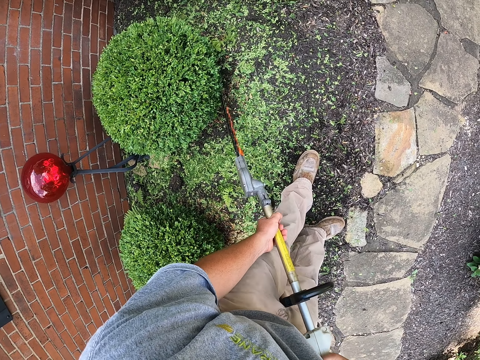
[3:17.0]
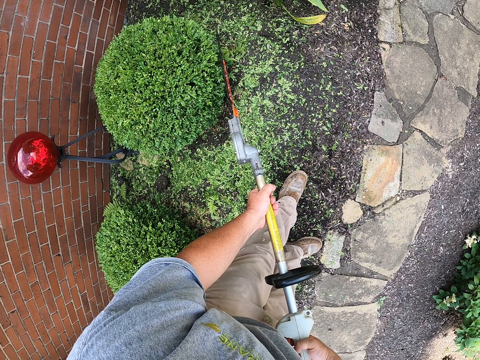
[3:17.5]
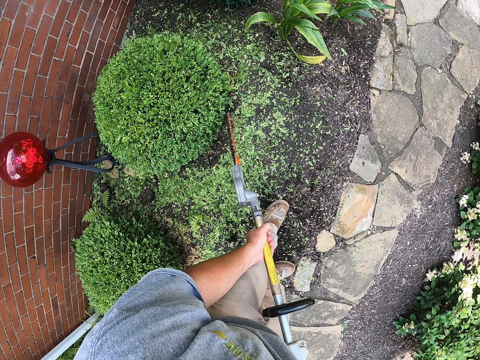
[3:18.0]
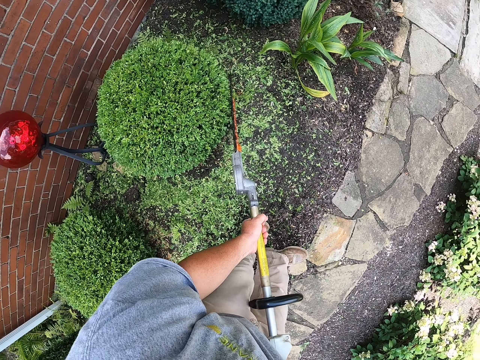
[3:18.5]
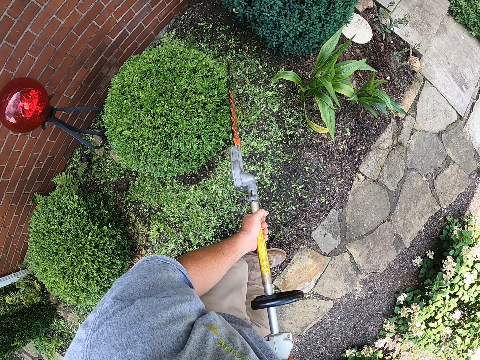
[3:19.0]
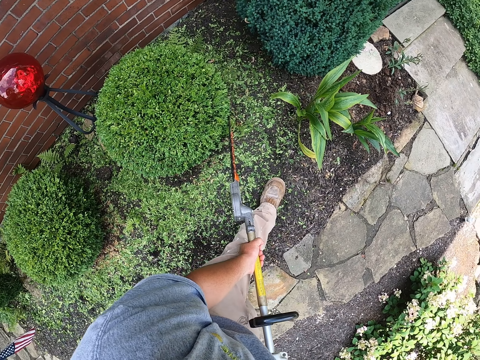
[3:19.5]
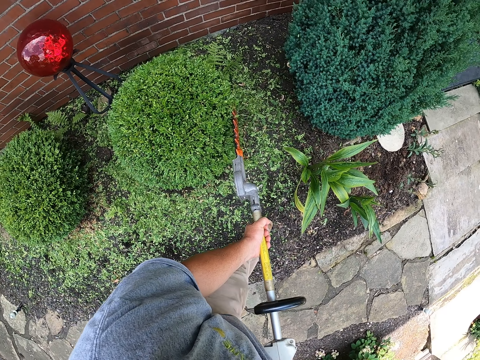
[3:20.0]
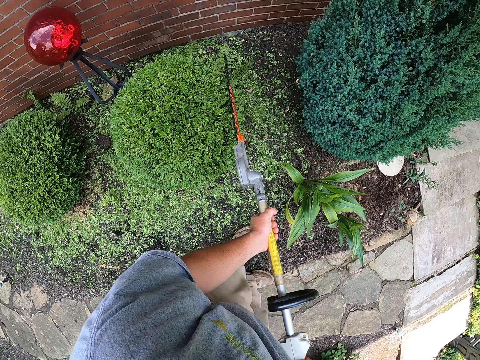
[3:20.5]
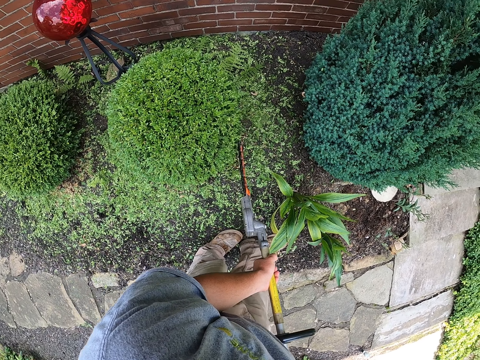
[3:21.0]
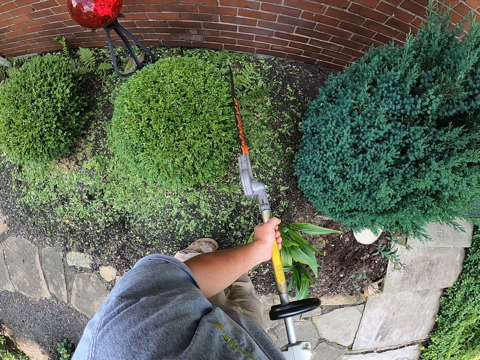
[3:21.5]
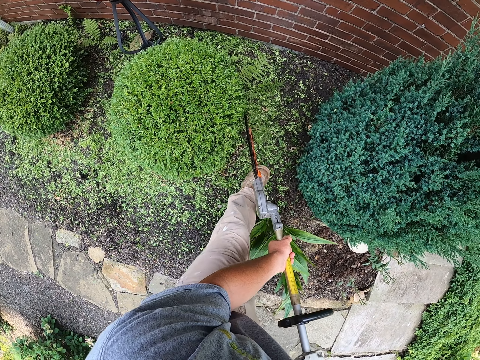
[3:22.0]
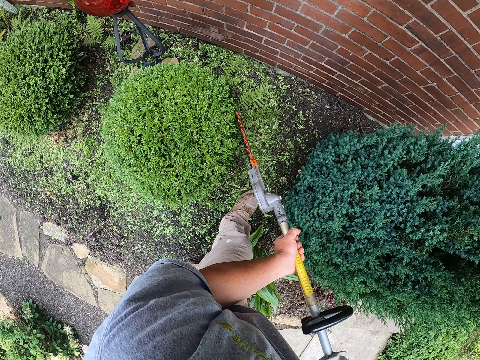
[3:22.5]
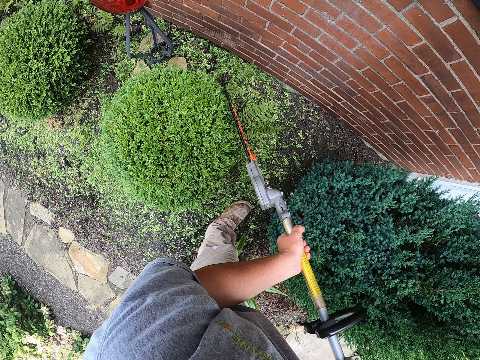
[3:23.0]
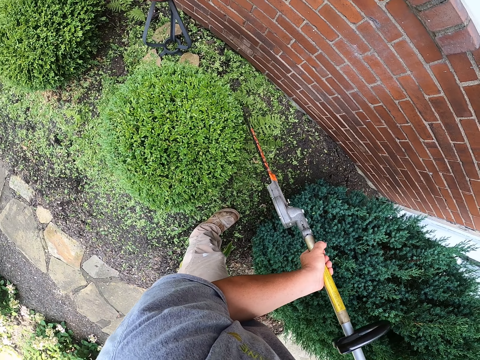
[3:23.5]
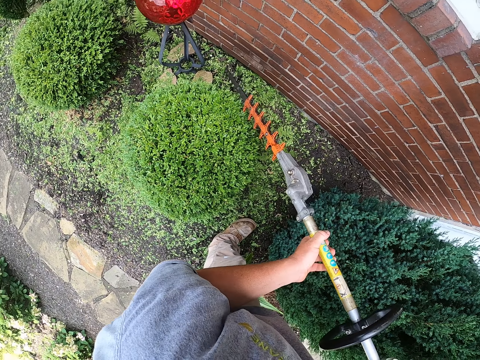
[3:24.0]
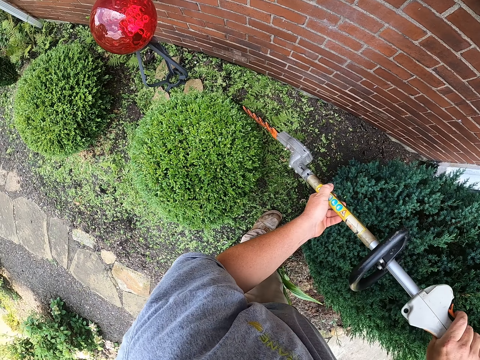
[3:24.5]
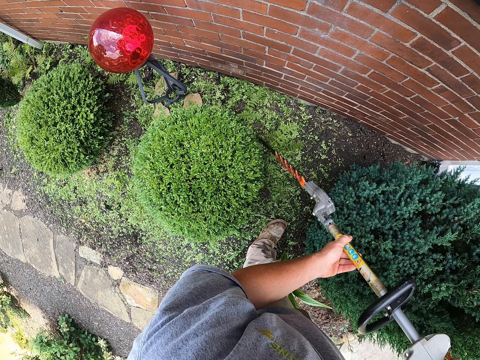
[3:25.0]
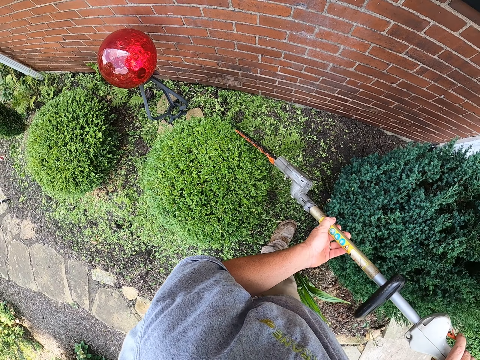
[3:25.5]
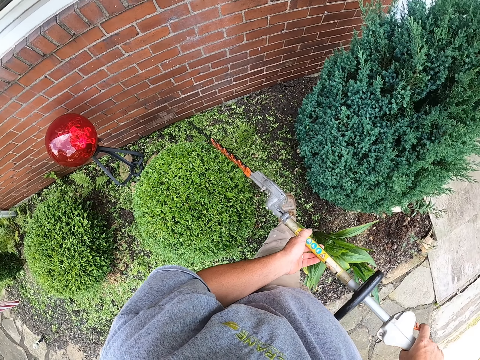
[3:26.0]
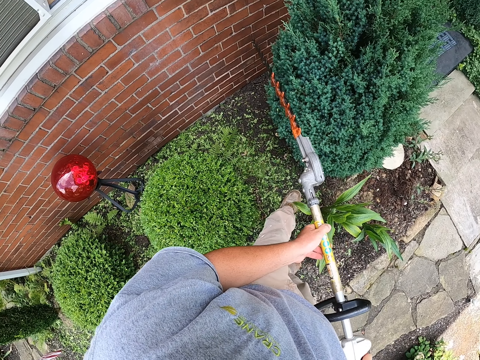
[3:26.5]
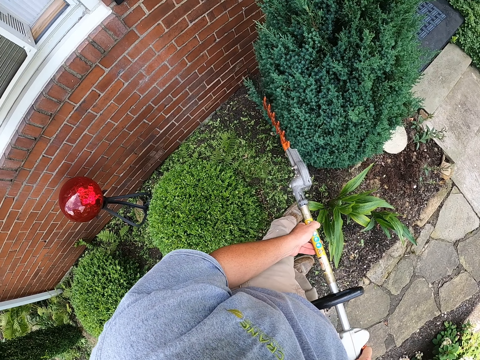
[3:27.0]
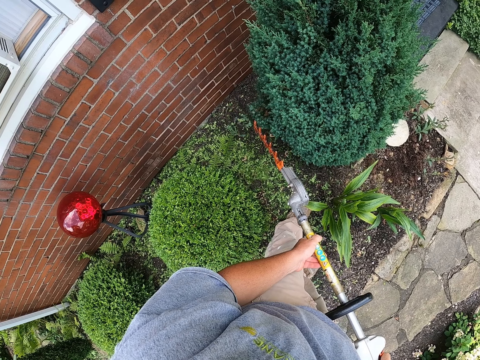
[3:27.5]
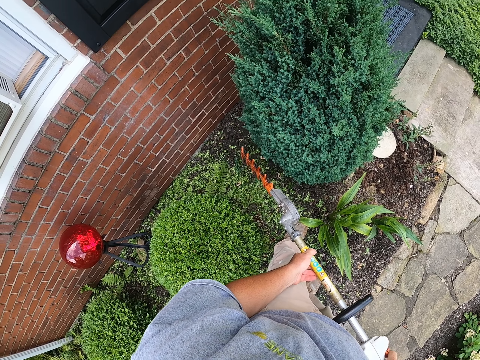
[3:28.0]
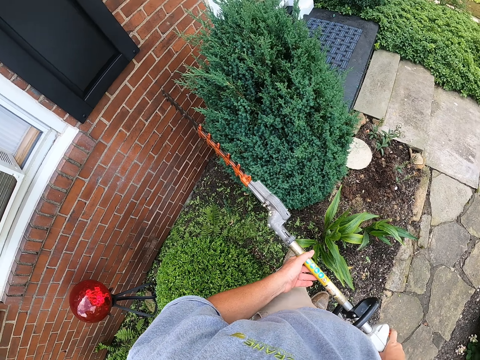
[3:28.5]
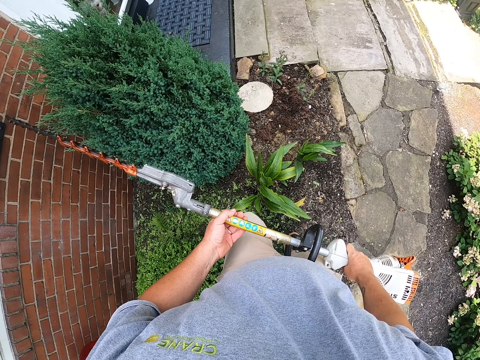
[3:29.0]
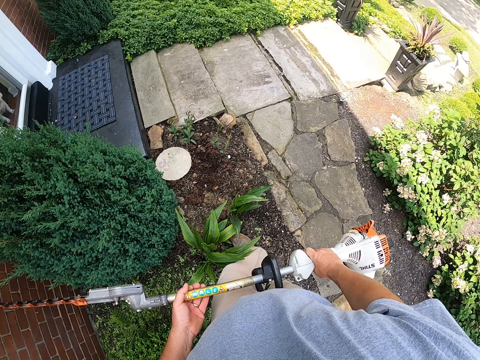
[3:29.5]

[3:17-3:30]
The camera wearer moves his hand.

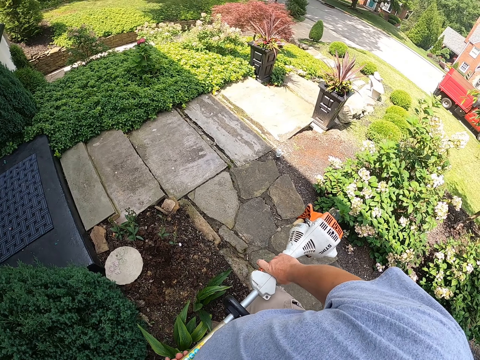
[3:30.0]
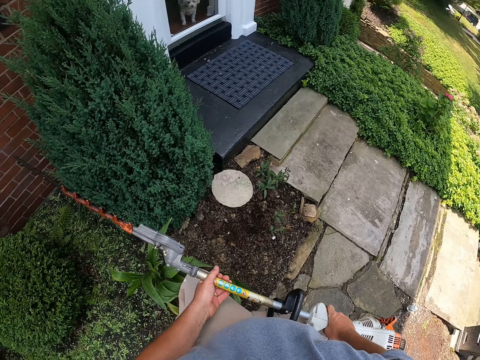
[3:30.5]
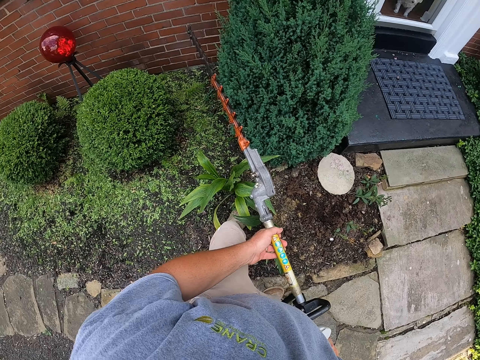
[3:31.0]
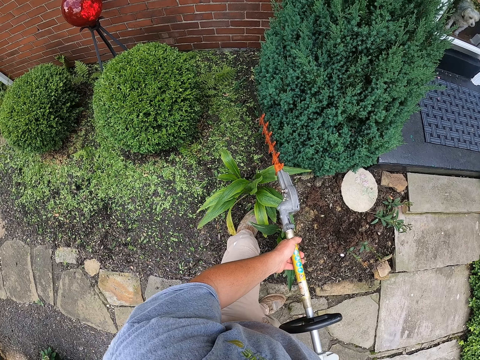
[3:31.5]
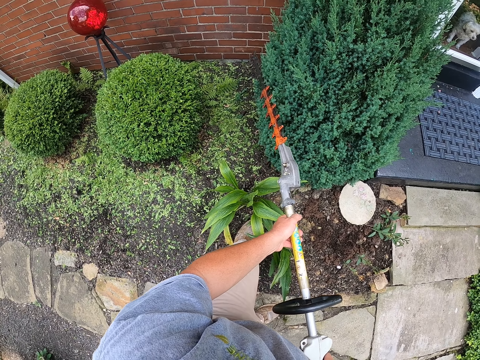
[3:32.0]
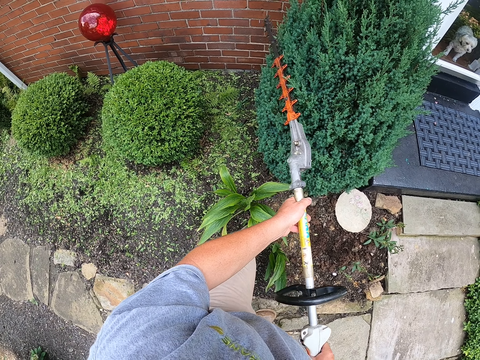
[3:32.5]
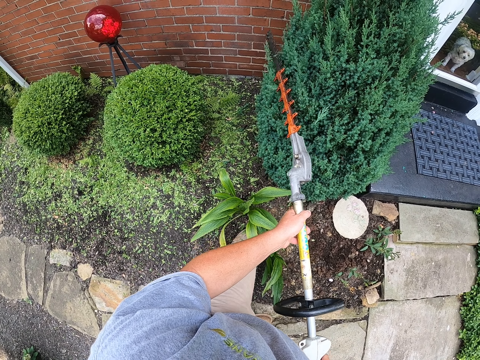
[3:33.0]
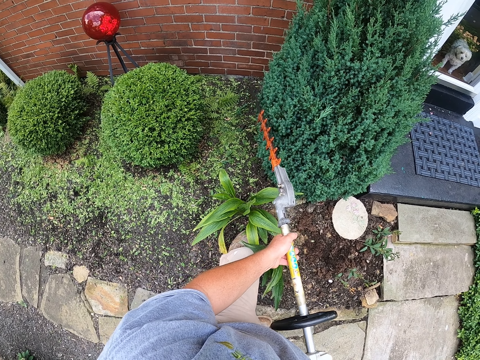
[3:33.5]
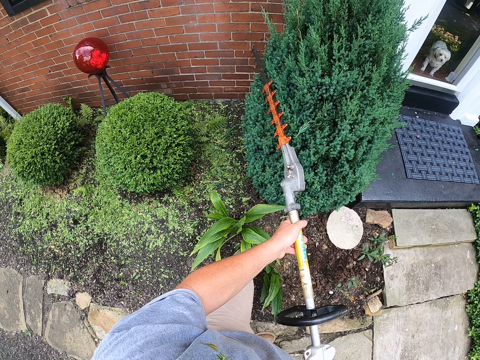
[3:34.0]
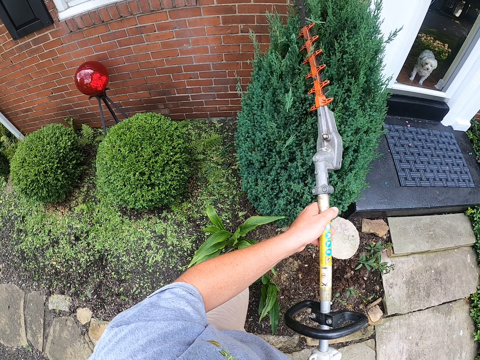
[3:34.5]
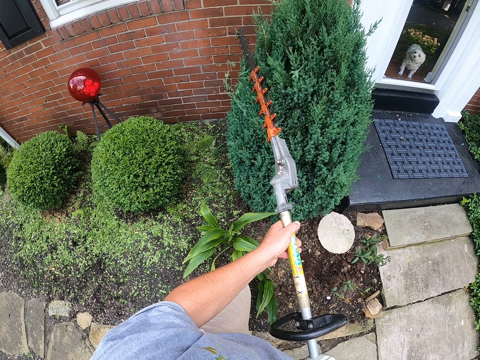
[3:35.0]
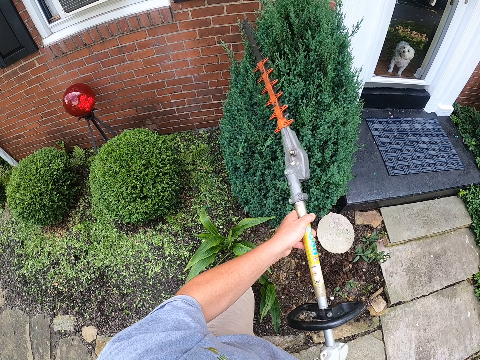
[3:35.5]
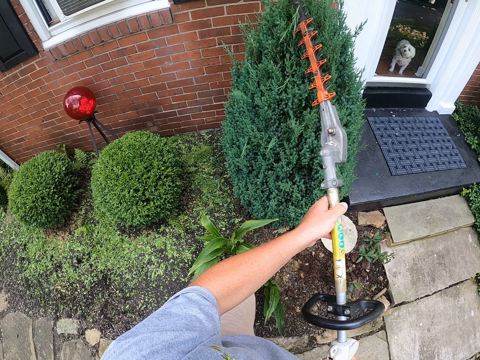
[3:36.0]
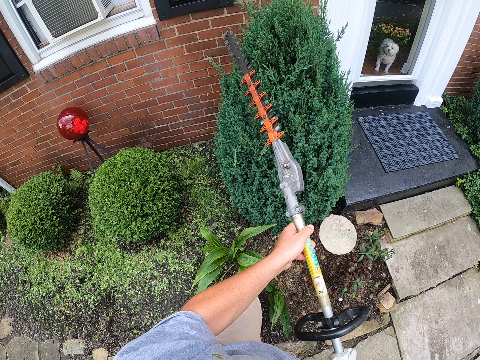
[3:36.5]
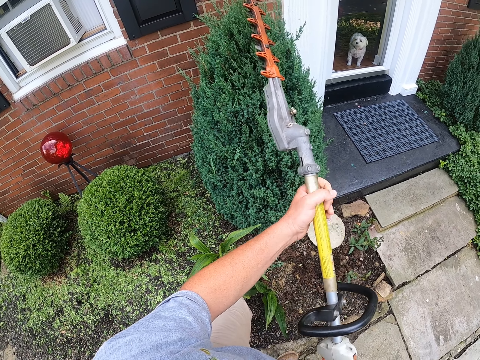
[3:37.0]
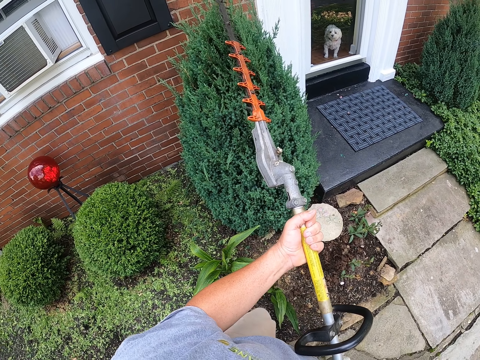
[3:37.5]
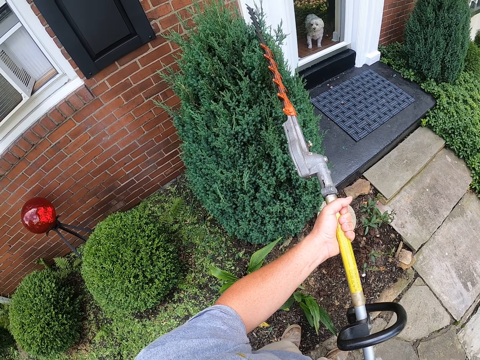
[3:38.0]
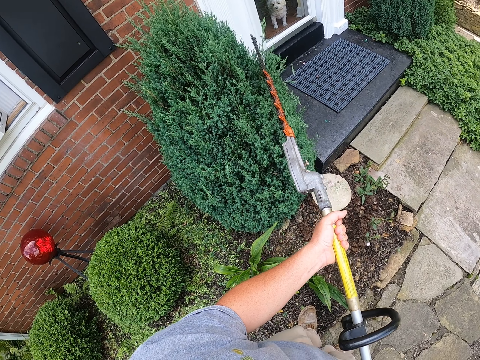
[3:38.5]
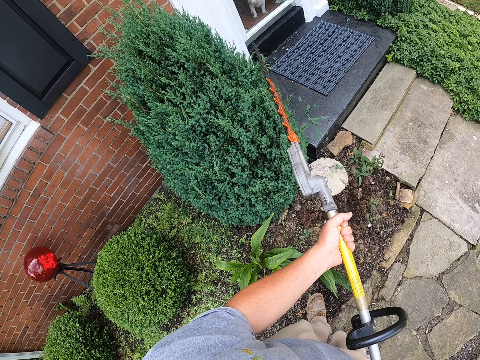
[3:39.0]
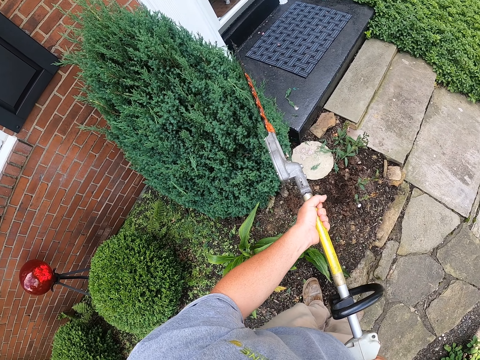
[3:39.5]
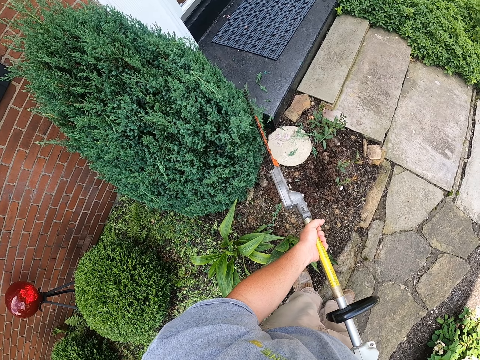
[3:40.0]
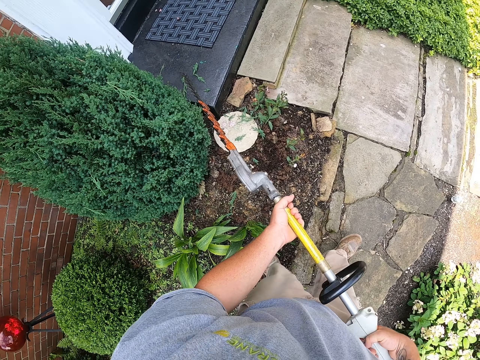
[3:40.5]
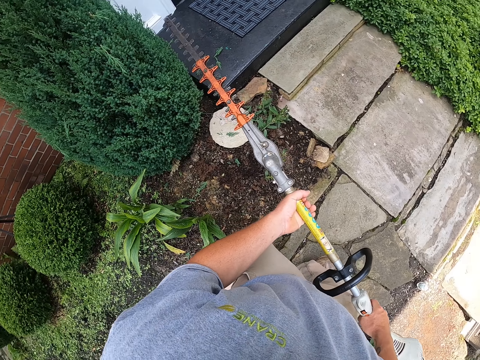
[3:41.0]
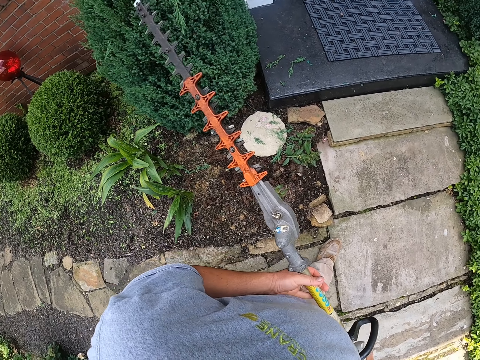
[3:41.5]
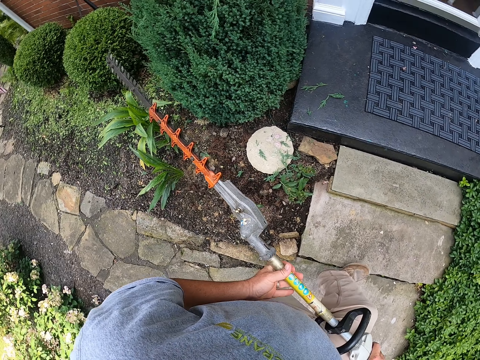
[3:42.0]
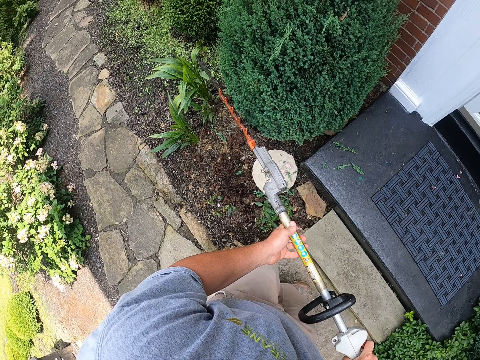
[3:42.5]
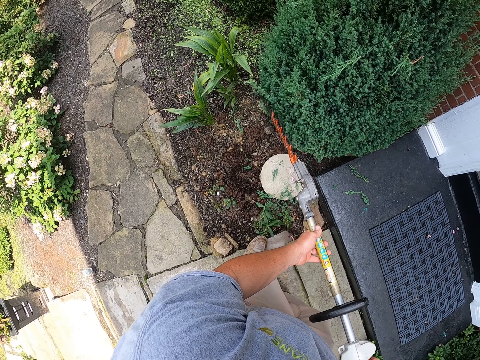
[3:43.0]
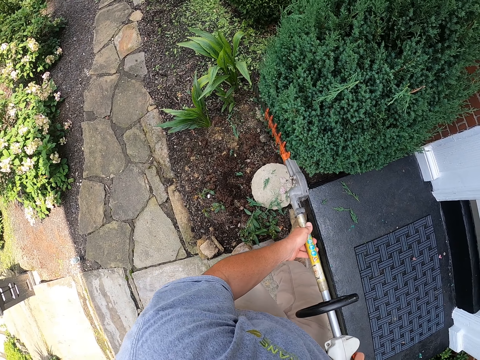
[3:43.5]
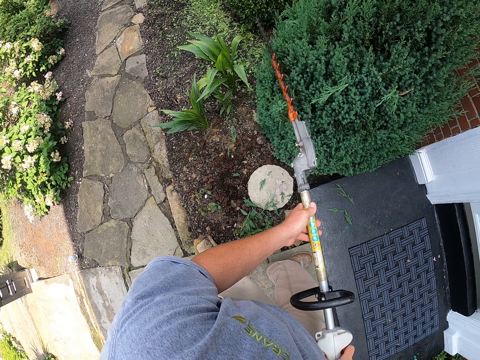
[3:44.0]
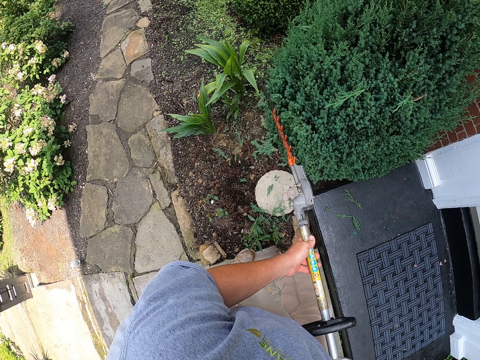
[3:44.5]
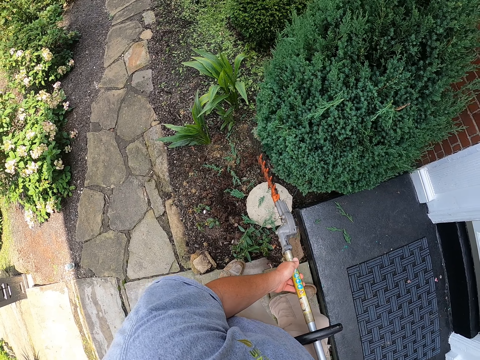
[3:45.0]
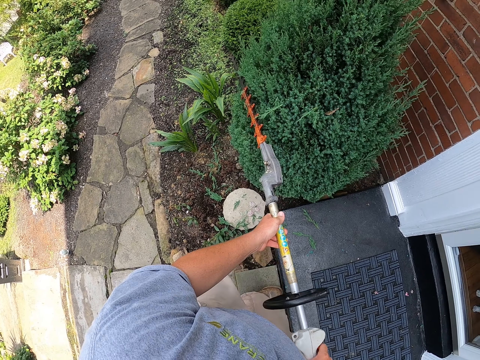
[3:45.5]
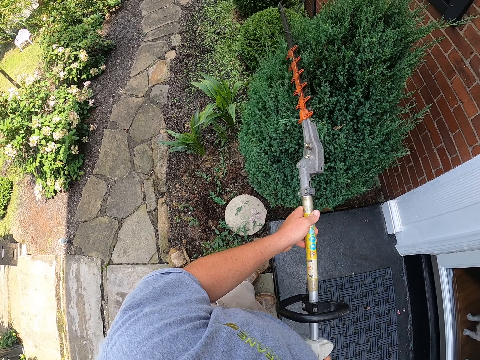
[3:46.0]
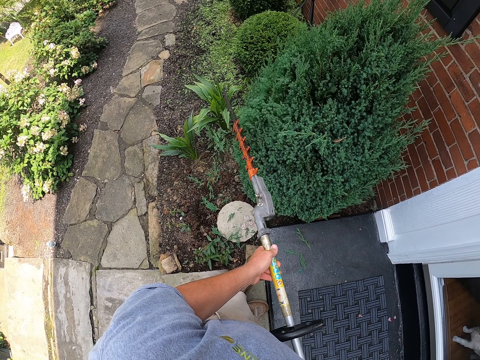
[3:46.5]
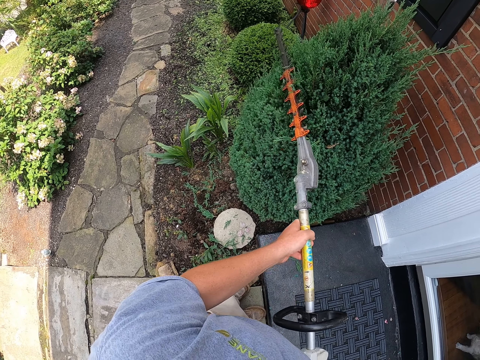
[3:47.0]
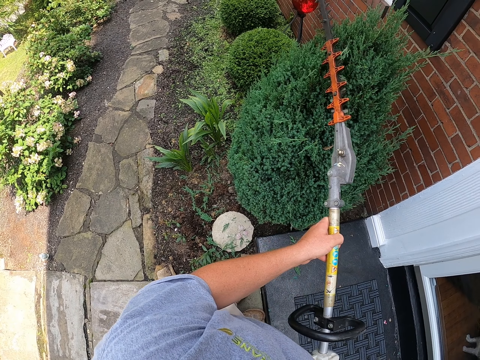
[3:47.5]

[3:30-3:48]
The camera wearer trims the grass. They hold the hedge trimmer.
